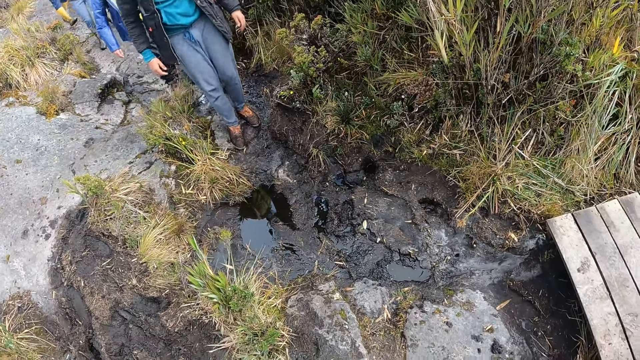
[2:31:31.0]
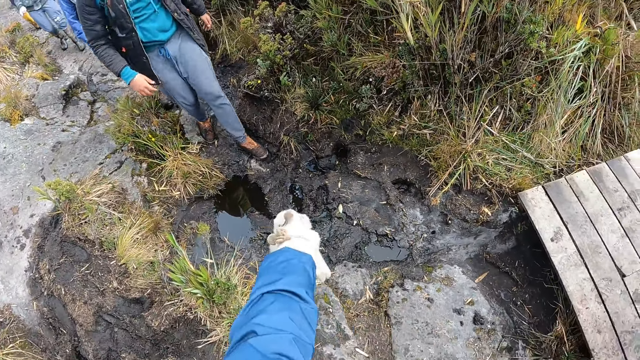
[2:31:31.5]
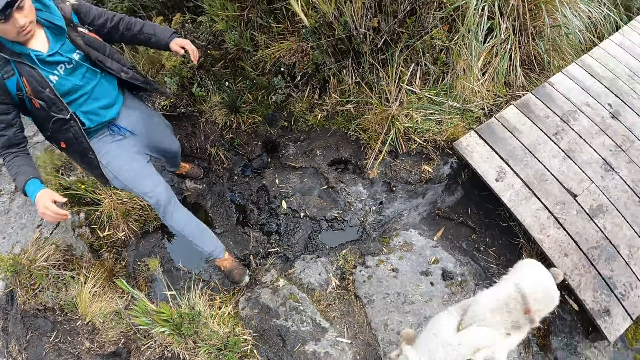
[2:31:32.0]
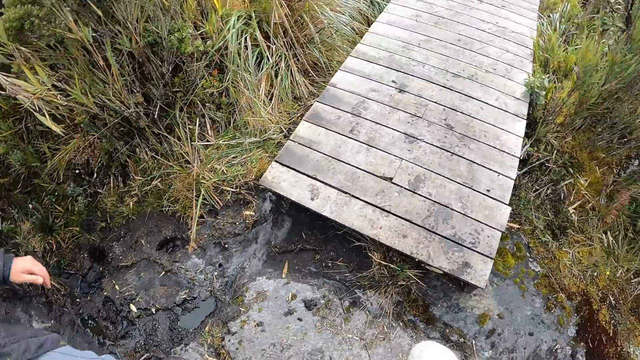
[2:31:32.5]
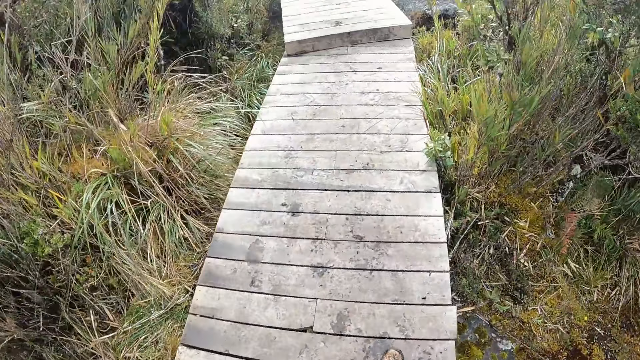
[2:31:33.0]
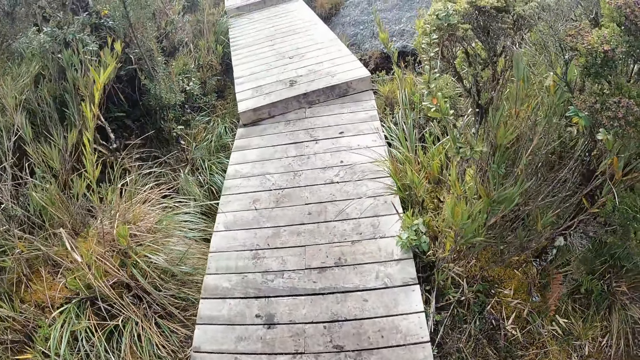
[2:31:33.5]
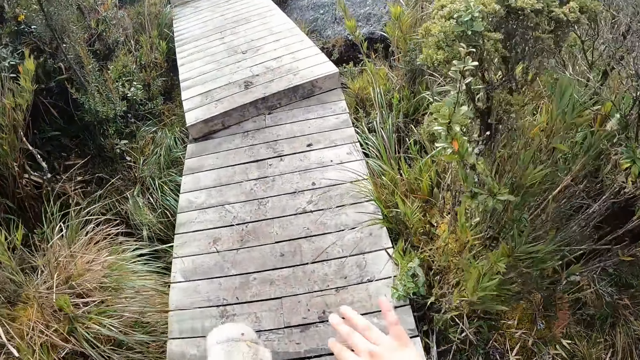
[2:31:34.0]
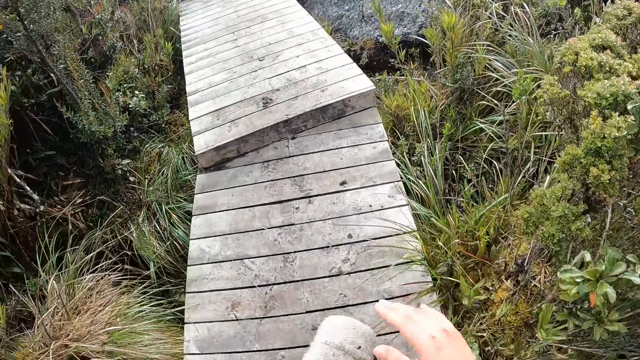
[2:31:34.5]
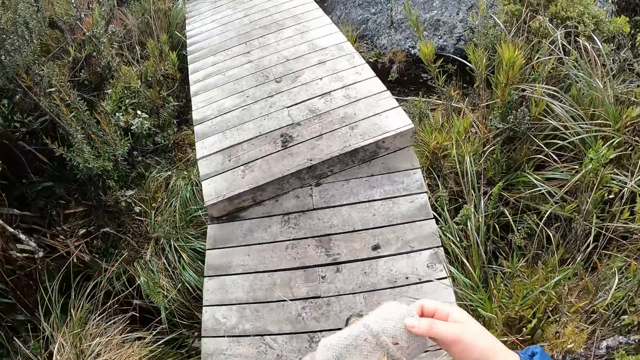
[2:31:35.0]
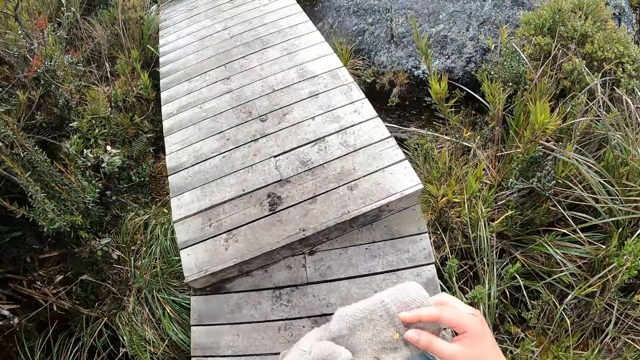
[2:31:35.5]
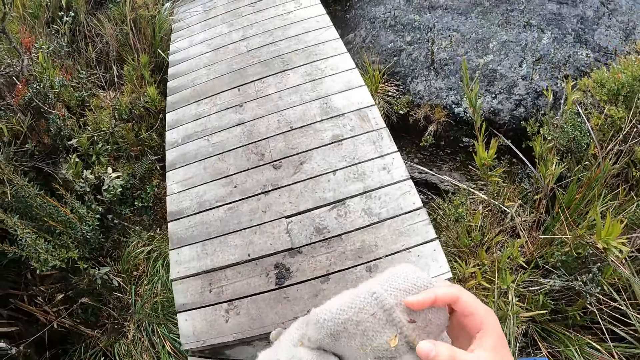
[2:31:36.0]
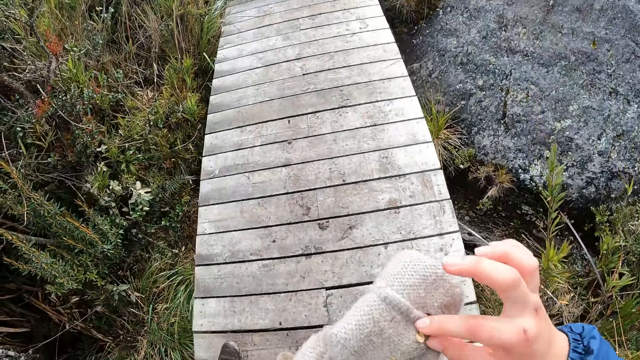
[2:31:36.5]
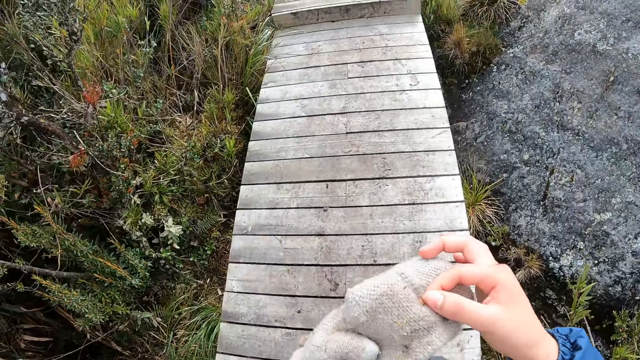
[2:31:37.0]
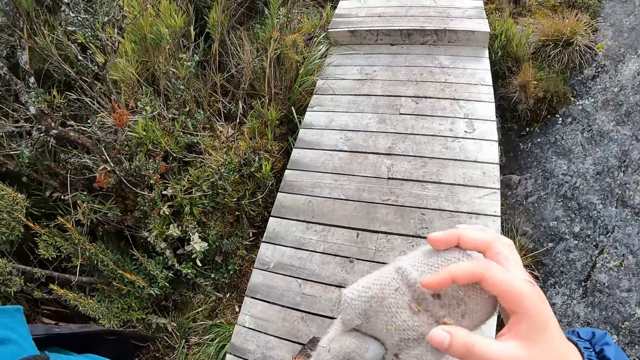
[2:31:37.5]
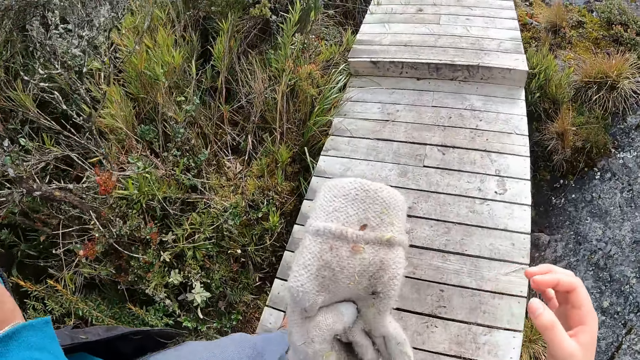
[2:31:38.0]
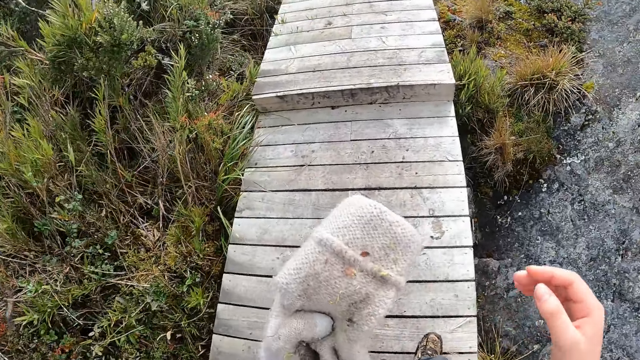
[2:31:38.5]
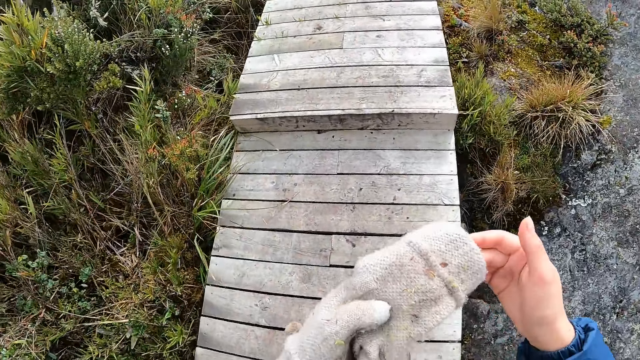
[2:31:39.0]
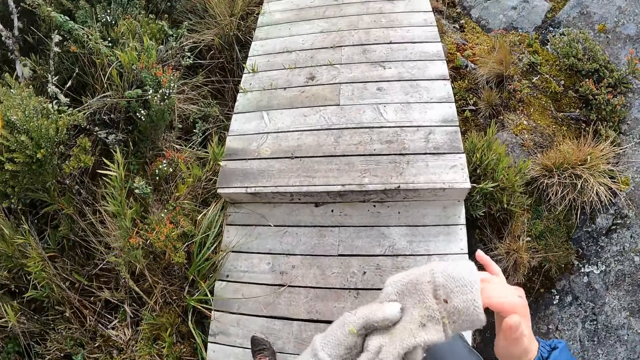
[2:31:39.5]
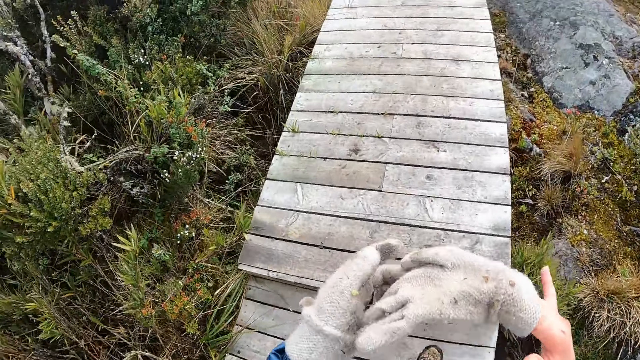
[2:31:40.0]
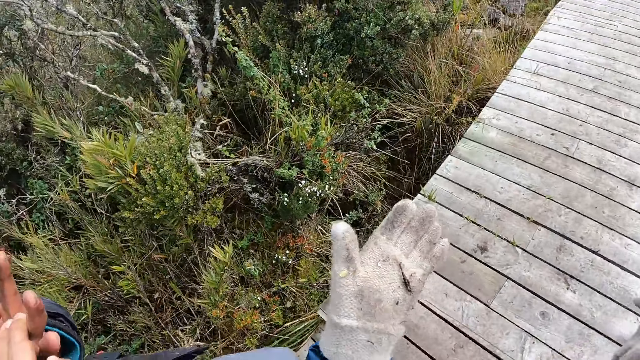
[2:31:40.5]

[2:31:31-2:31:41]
The man jumps over a puddle on the ground. The camera wearer walks in the scrubland. They walk on a wooden bridge. They examine a glove with both hands.

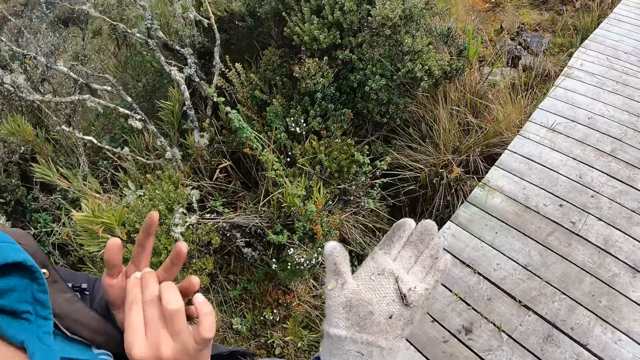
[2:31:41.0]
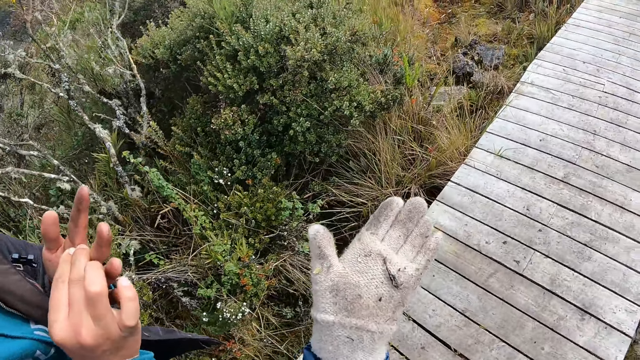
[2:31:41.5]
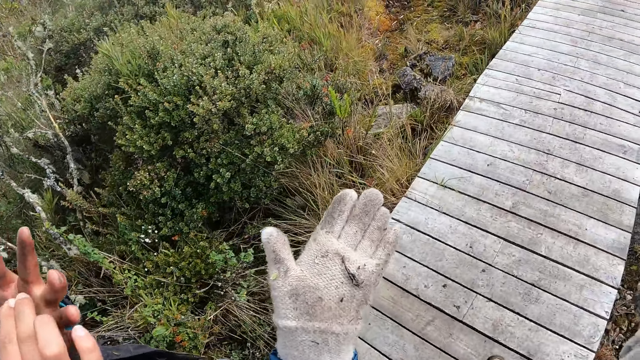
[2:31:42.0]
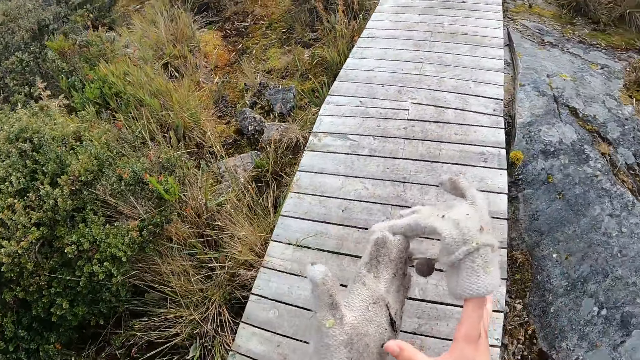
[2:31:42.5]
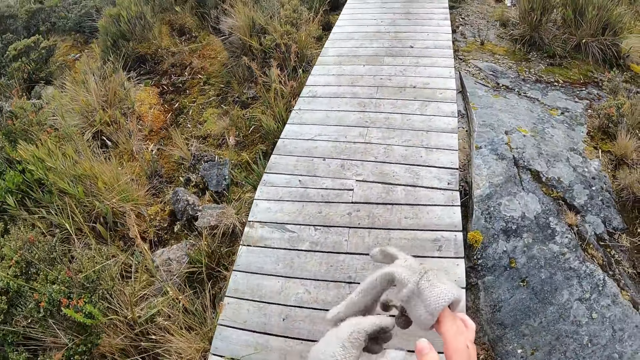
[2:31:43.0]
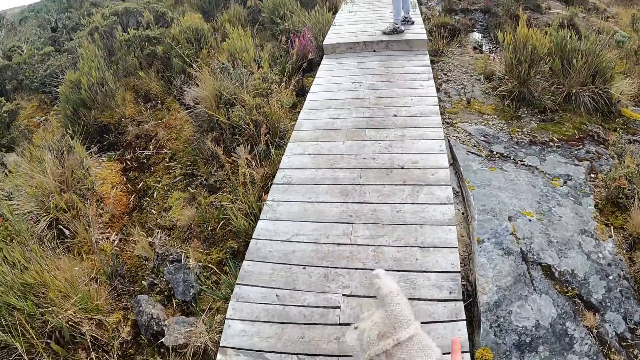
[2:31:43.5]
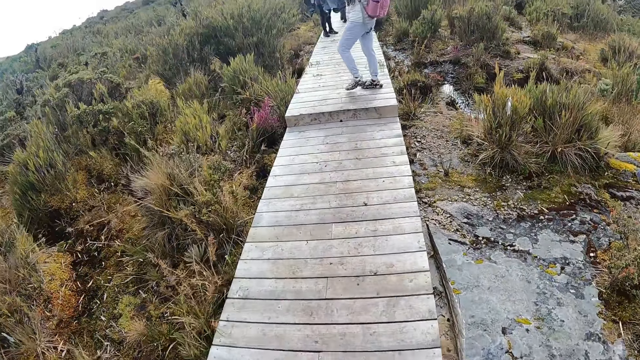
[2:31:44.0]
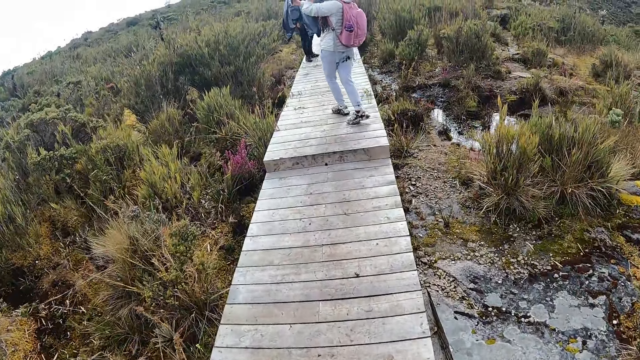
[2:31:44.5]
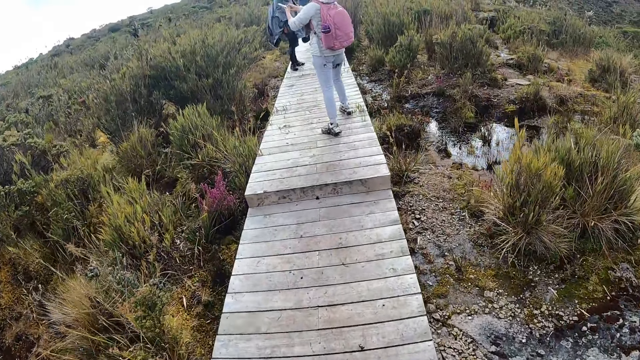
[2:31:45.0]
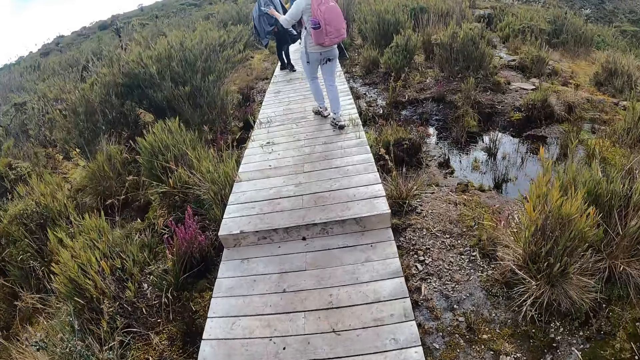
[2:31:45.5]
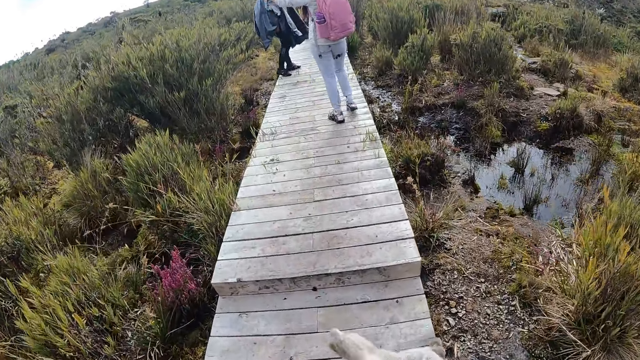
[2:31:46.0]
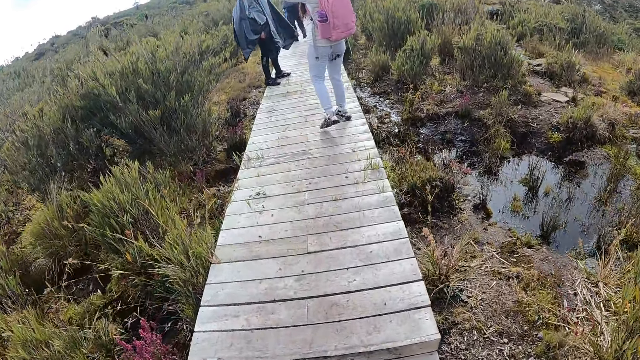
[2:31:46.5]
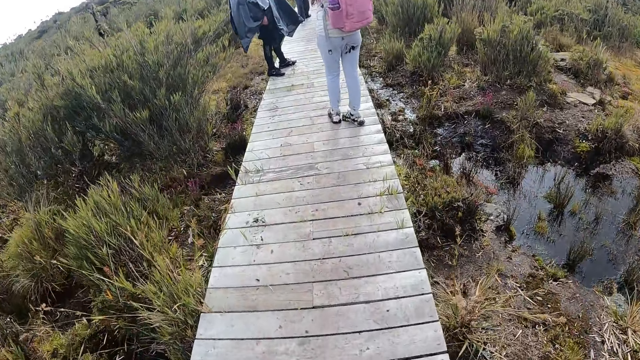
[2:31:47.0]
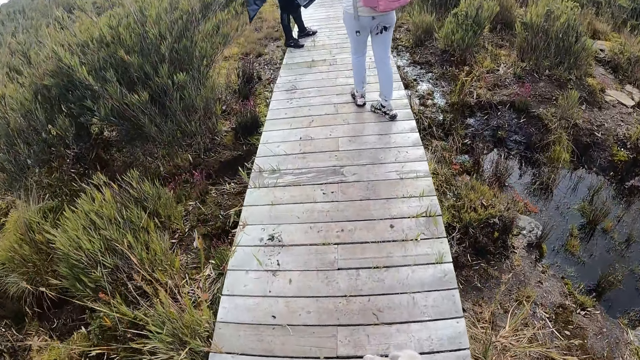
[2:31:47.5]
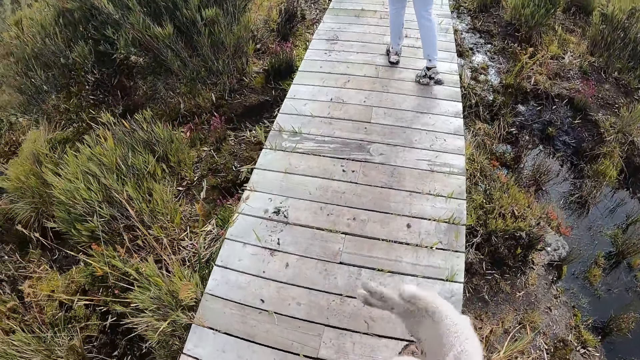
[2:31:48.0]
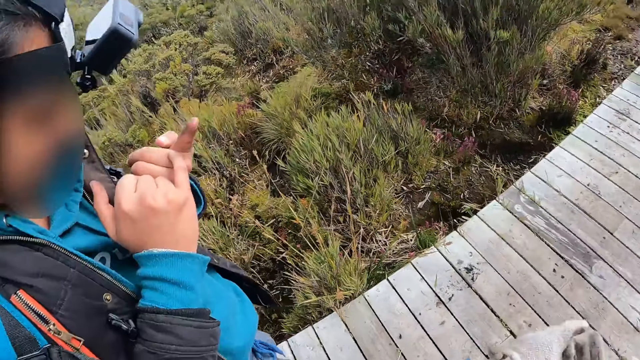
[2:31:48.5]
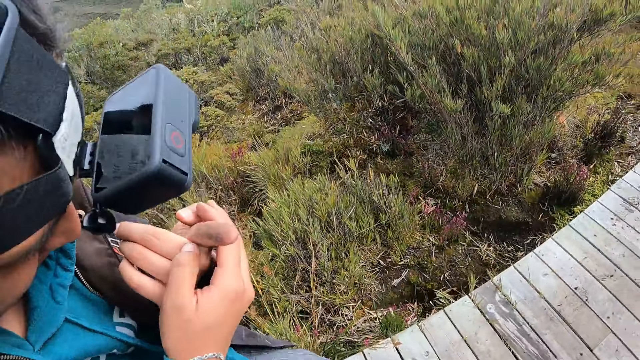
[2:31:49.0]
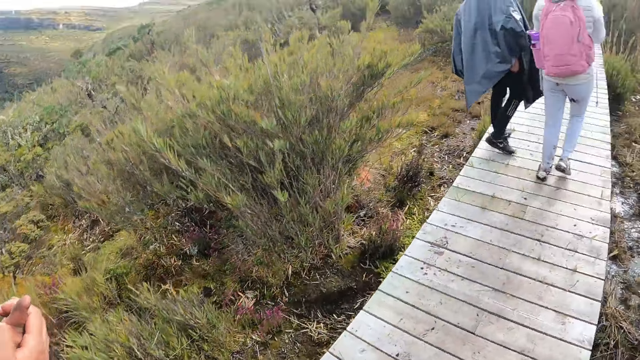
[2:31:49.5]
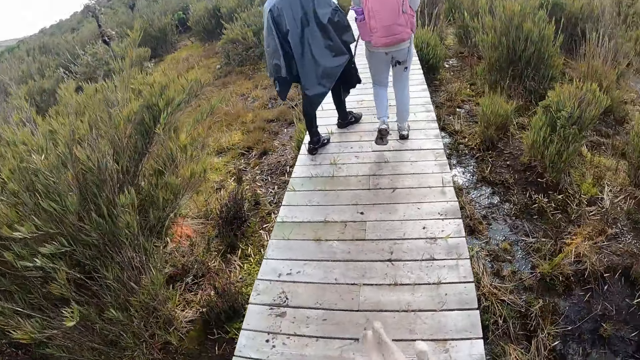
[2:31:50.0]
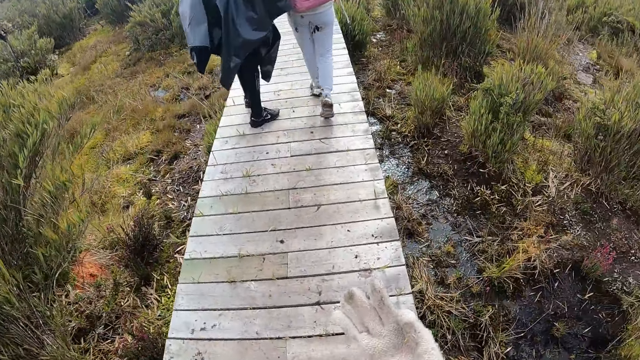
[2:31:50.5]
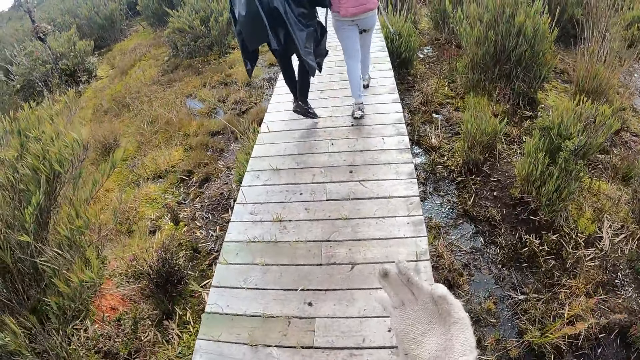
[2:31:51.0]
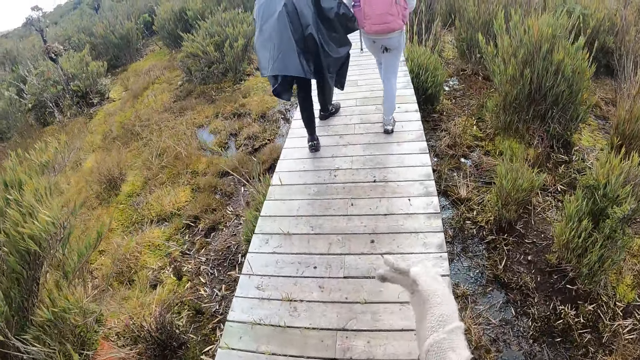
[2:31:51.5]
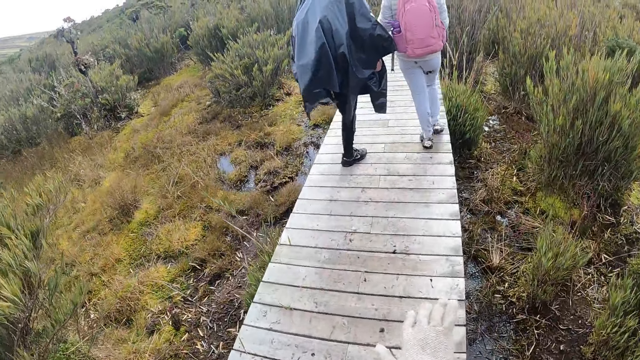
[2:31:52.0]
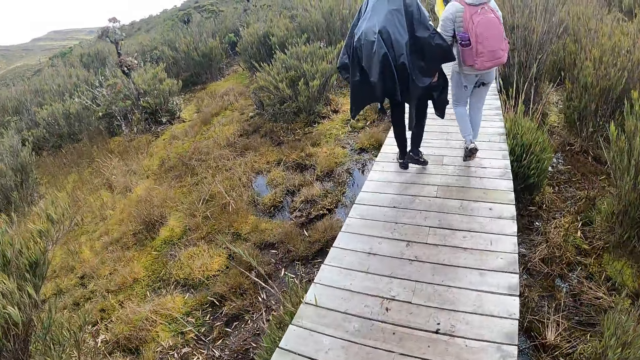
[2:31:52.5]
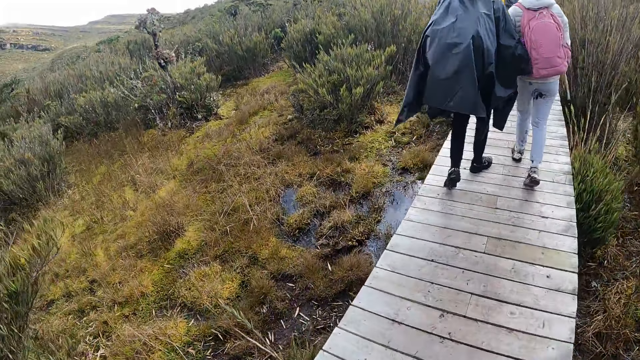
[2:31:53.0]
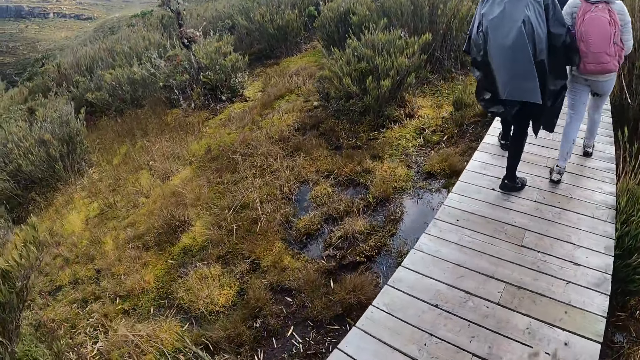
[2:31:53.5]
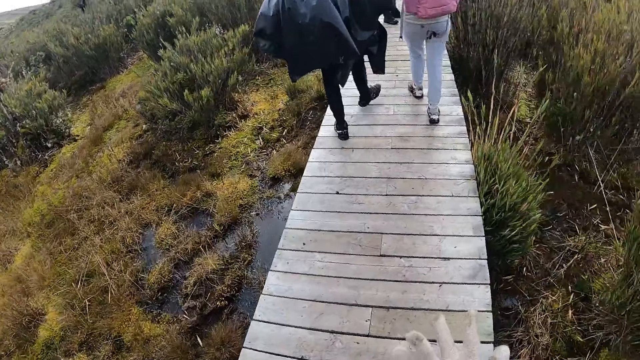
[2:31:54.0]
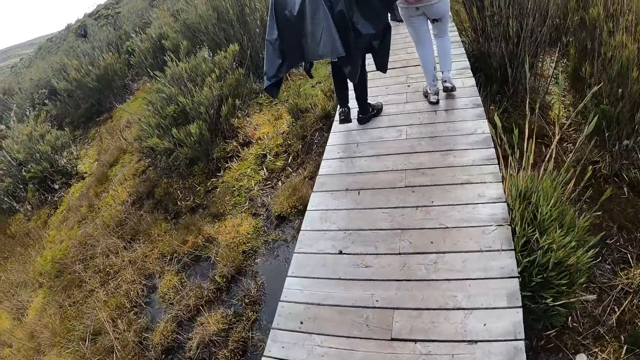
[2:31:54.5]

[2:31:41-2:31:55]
The camera wearer wears the glove. The woman operates a phone with both hands.
